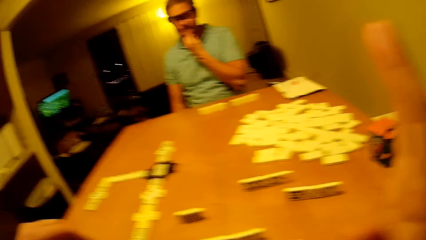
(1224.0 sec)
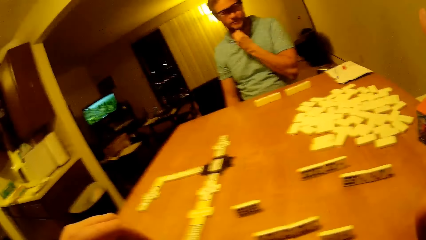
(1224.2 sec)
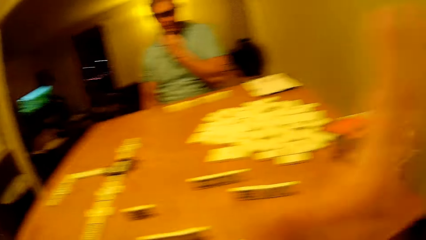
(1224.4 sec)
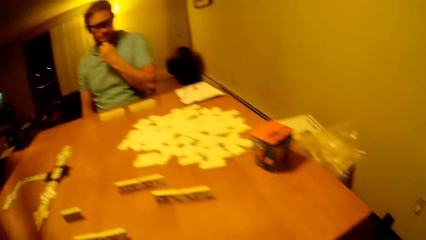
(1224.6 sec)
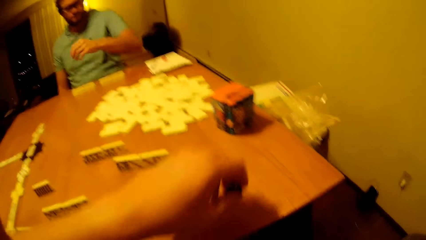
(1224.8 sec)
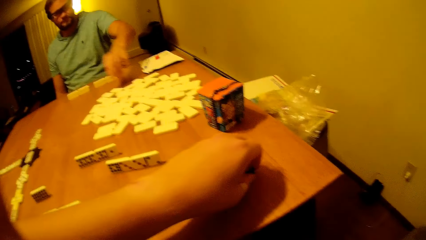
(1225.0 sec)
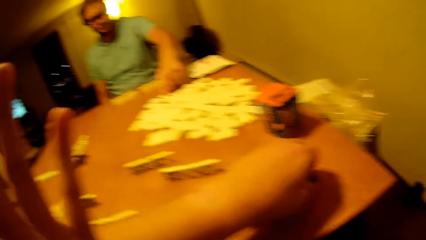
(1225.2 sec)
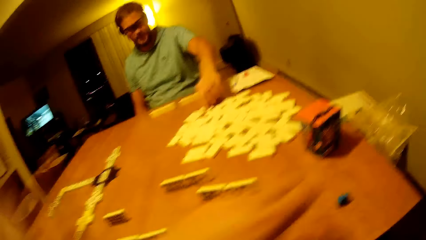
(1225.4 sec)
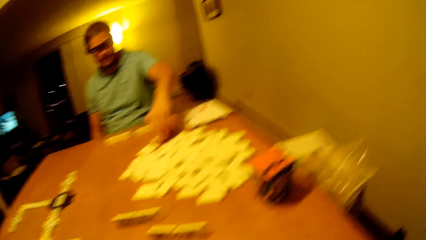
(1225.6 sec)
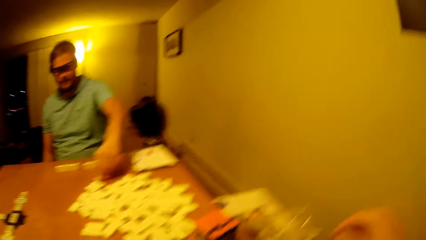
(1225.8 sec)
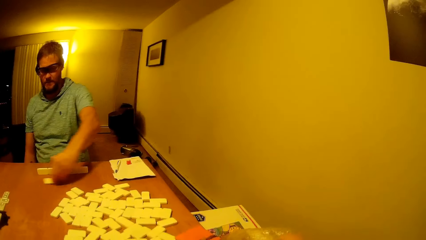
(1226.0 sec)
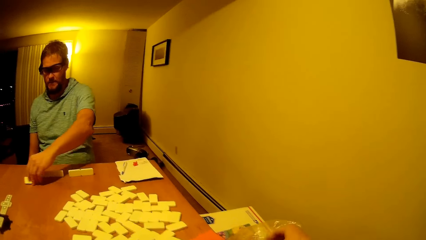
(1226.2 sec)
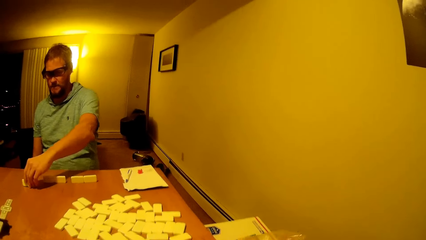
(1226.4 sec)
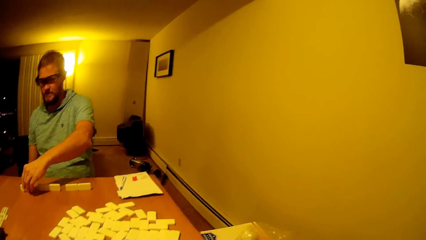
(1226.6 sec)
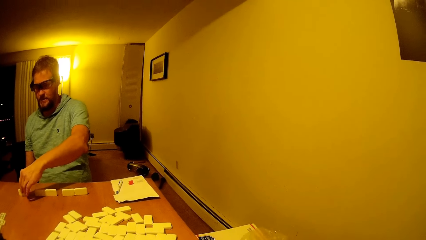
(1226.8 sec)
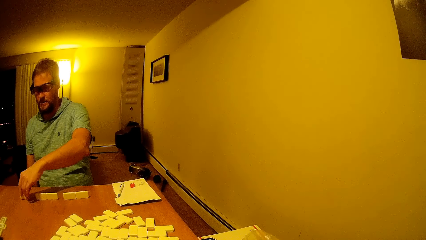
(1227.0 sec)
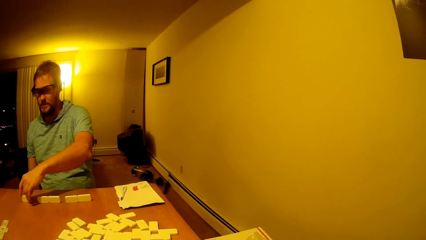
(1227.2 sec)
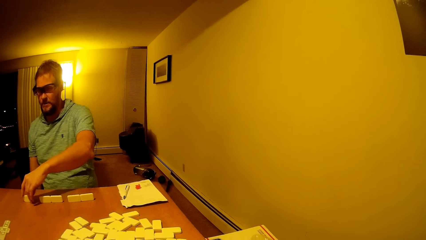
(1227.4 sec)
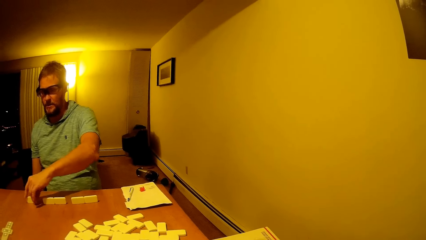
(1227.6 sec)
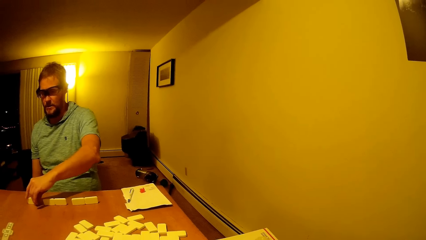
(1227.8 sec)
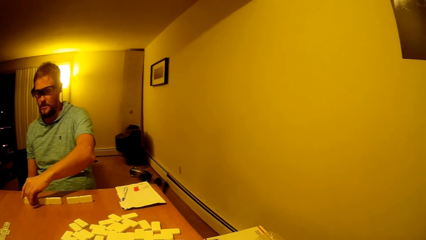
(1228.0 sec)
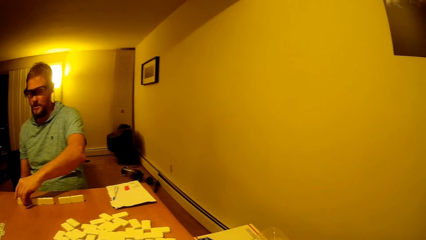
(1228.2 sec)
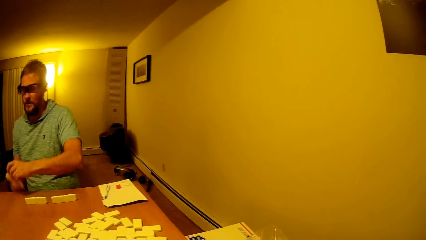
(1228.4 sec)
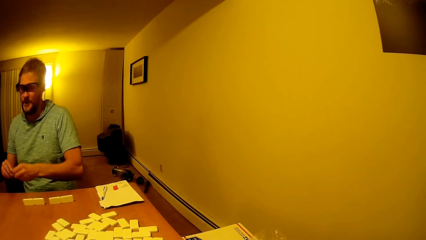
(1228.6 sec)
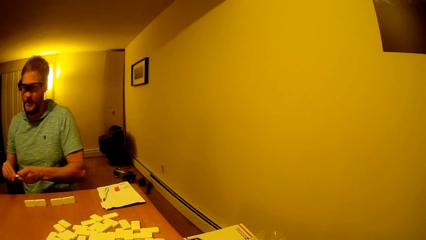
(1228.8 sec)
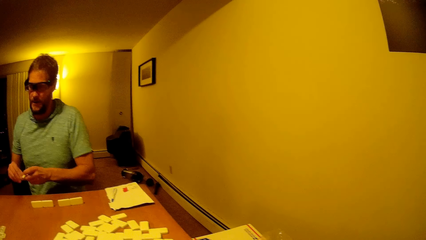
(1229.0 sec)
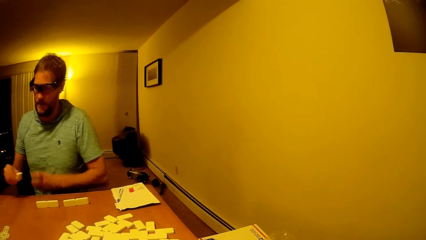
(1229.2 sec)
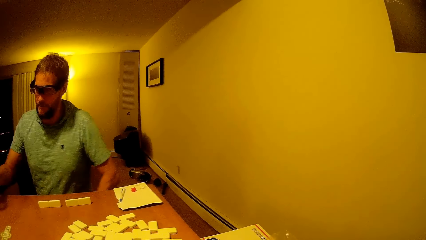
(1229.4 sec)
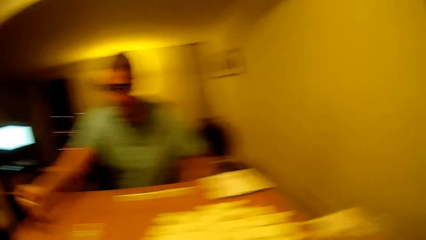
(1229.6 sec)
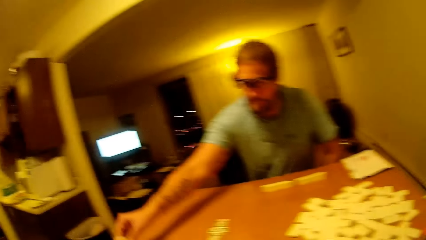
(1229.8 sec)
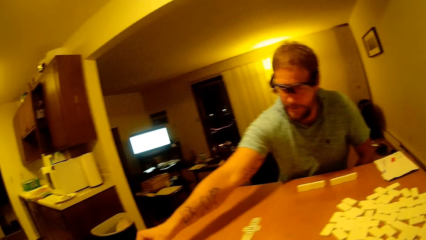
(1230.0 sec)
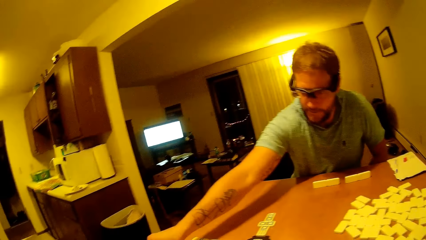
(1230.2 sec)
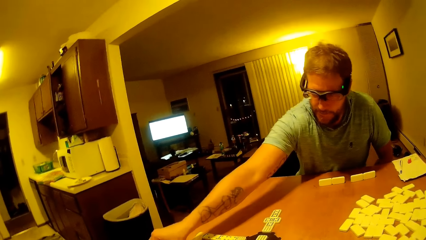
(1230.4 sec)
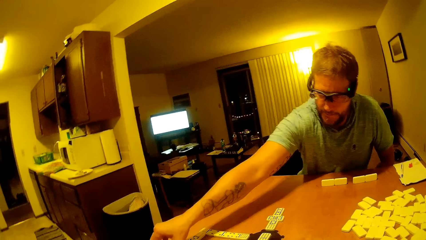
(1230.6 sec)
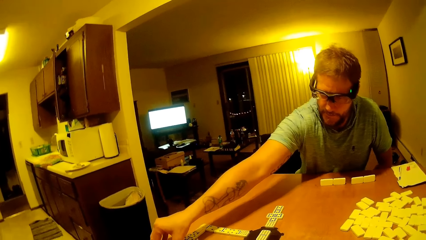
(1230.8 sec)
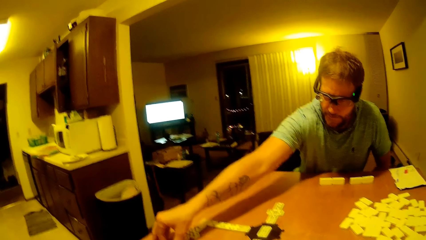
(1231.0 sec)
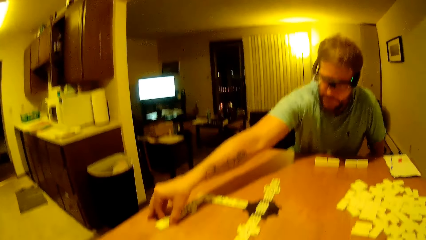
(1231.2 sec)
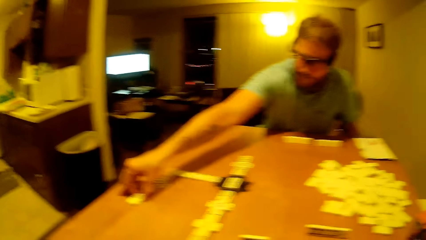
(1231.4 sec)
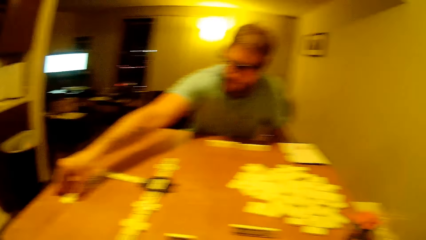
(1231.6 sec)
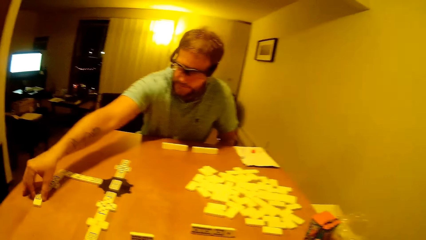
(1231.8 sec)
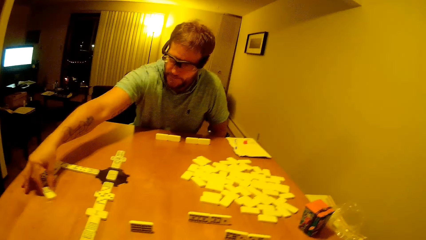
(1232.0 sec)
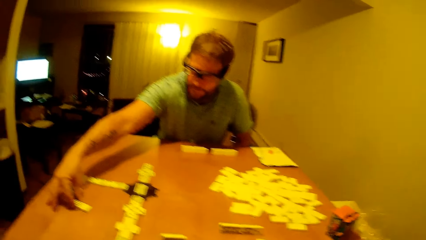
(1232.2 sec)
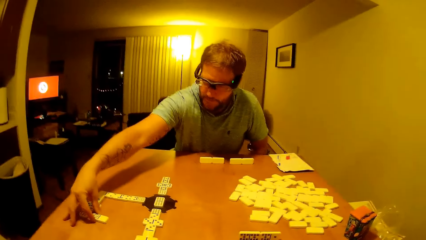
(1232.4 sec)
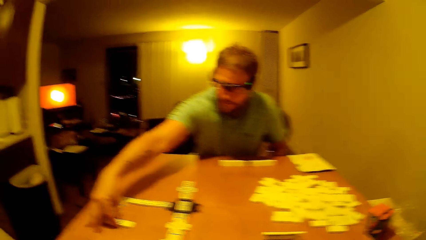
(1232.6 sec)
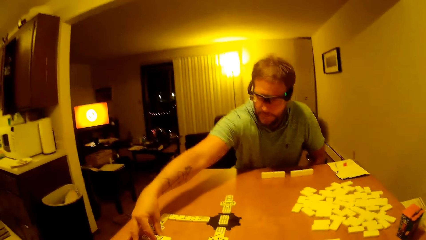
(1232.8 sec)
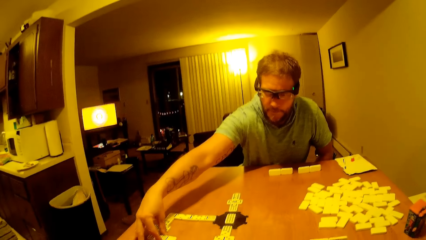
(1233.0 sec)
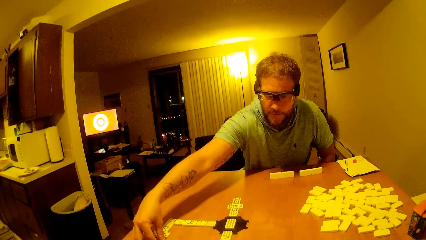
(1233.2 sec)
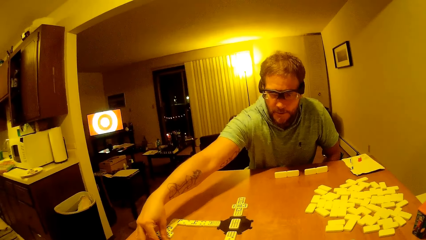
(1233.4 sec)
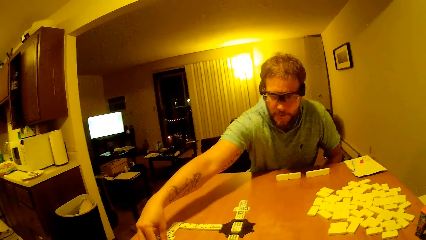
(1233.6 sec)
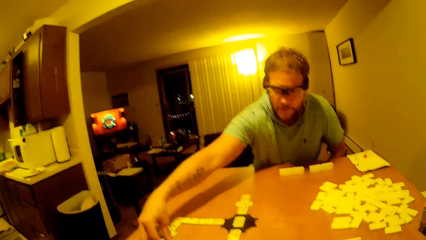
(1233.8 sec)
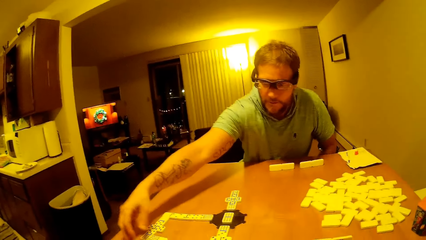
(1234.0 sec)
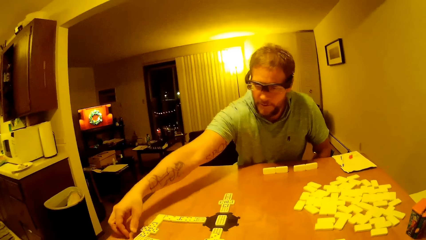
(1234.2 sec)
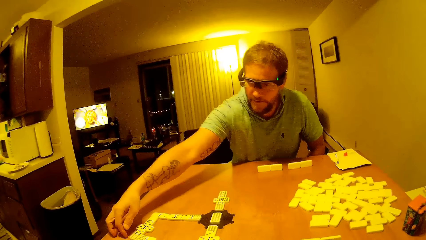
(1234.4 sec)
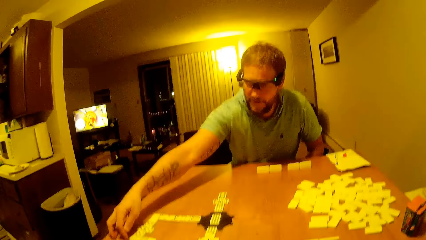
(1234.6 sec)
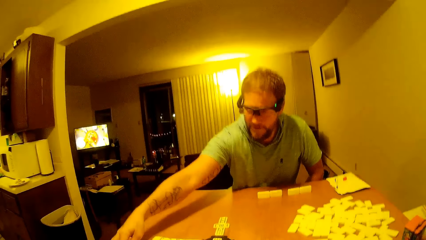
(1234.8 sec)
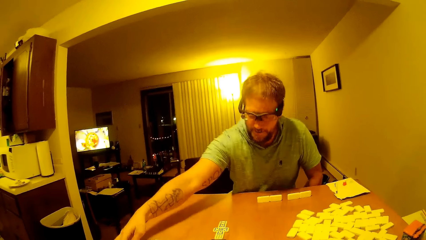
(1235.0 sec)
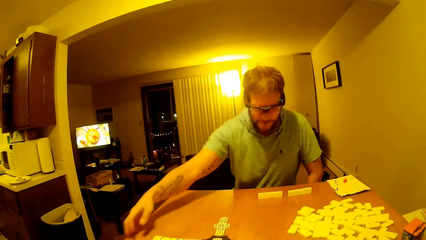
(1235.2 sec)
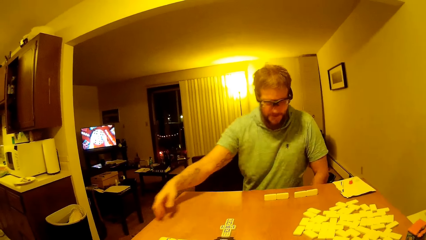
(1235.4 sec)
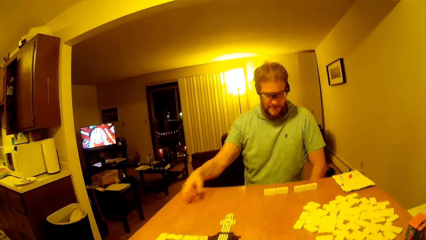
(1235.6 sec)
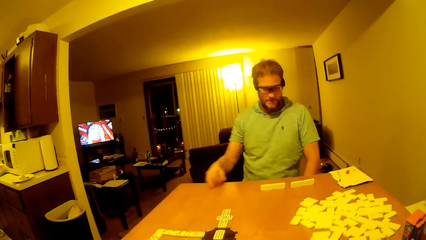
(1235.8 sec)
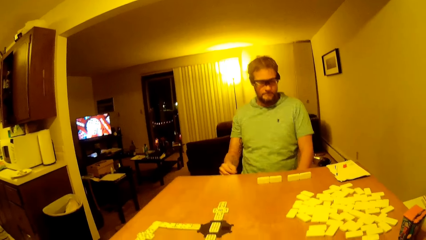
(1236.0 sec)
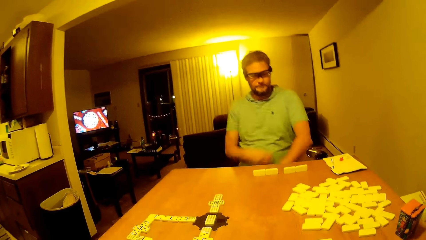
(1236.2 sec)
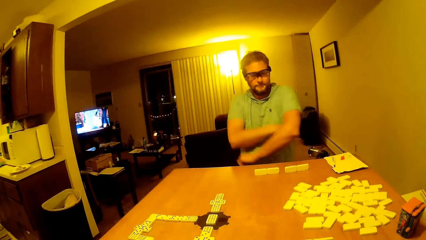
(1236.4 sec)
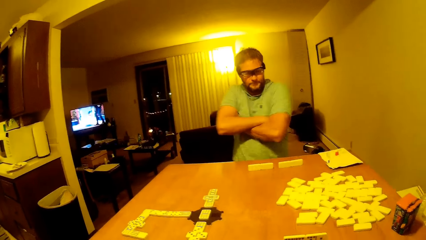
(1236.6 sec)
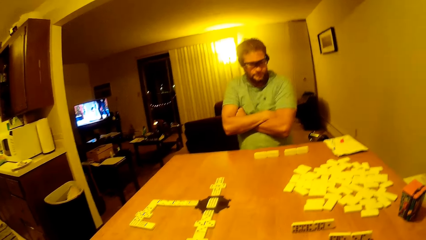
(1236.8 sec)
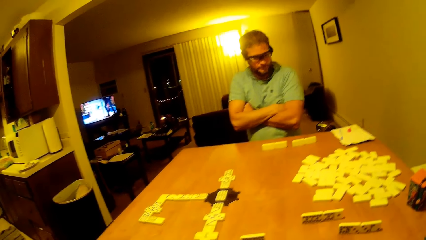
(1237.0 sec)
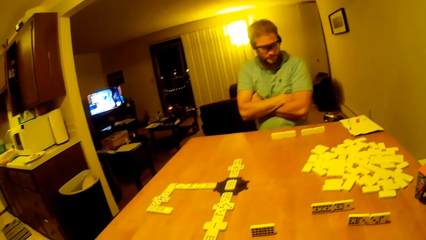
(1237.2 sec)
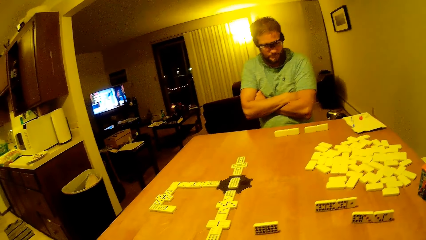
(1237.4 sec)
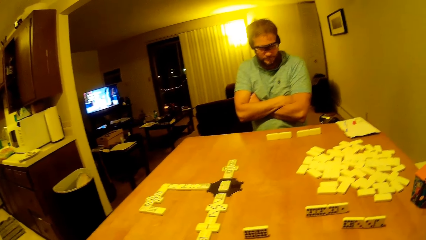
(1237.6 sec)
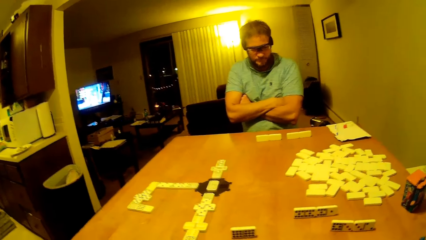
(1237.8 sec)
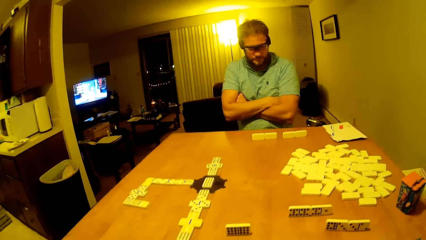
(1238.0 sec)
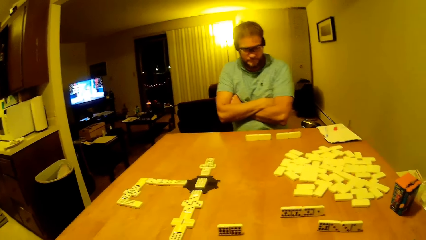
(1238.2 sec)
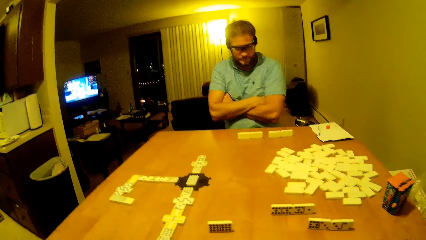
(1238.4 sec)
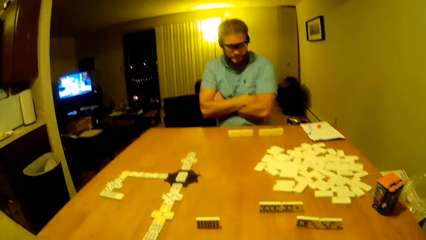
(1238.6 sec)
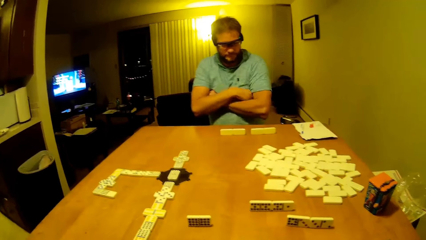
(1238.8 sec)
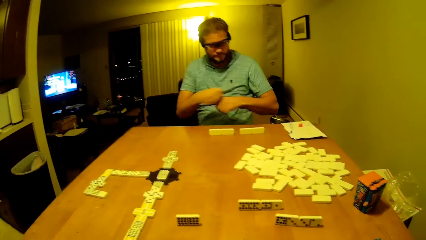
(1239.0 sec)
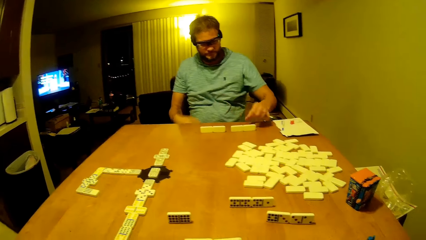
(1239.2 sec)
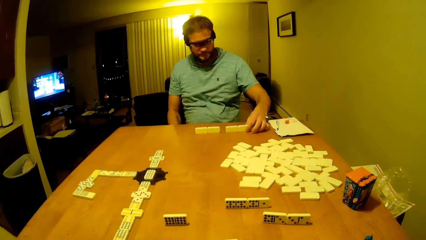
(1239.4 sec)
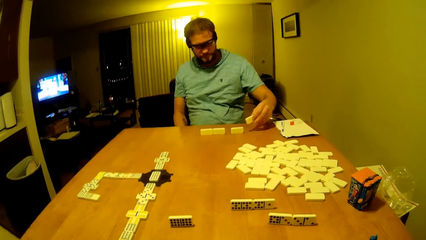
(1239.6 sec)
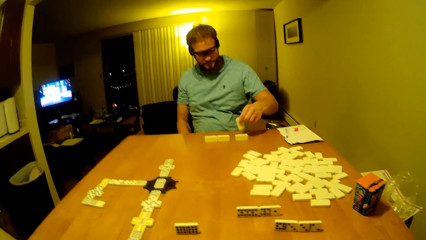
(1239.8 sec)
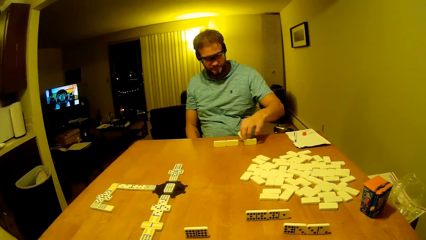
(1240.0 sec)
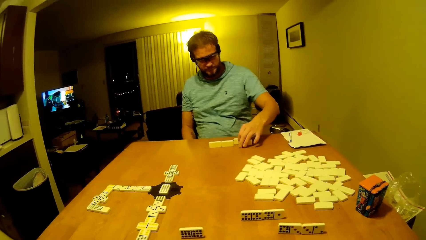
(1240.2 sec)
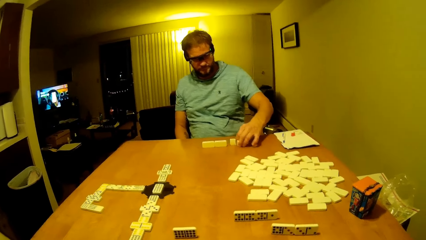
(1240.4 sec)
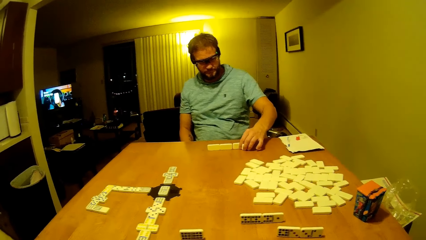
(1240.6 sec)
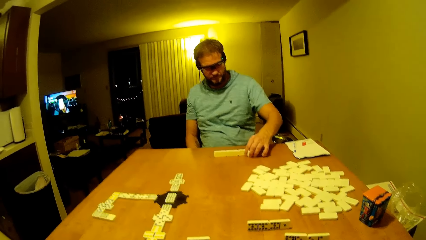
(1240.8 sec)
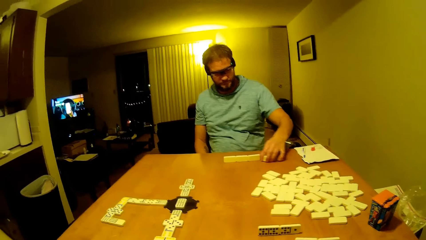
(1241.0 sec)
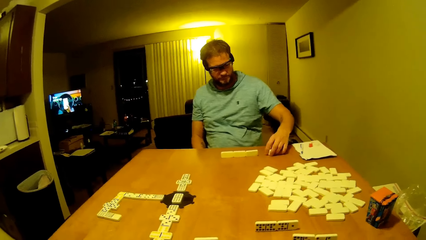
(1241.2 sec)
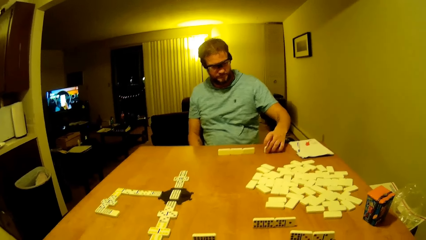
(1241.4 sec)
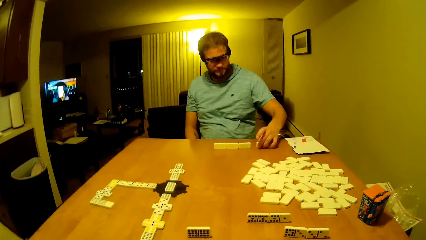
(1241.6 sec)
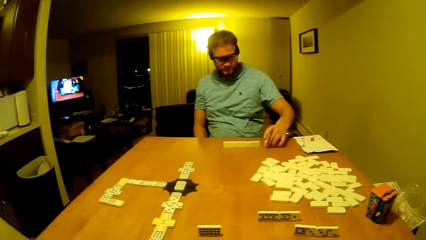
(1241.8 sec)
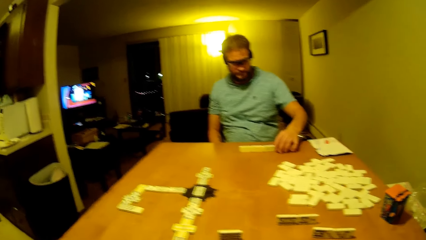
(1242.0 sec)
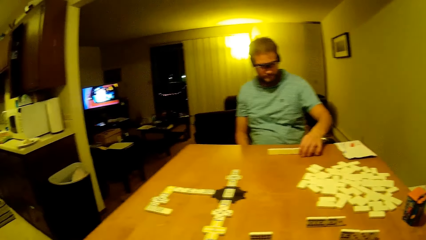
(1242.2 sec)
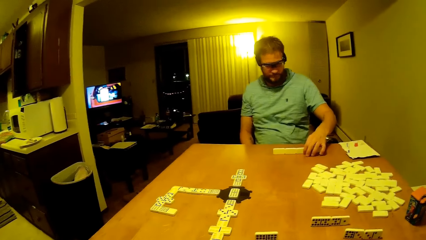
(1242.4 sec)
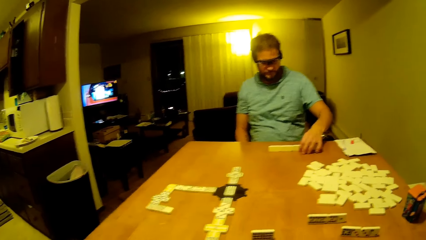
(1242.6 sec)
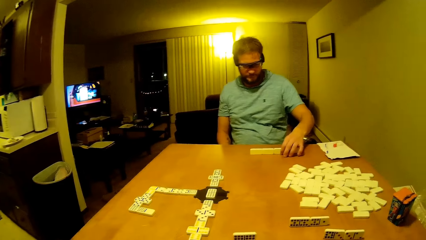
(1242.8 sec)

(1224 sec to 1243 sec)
The camera wearer talks to the man. She points her finger up. She puts a plastic down on the table. She lifts her hand up. The man moves his piece. The camera wearer takes a snack from the paper bag. The man holds the dice, lifts up the dice, and puts the dice down. He plays his piece and arranges the dice. The camera wearer eats the snack. The man lifts his hand up and folds his hands. He picks up a piece and arranges the dice.
